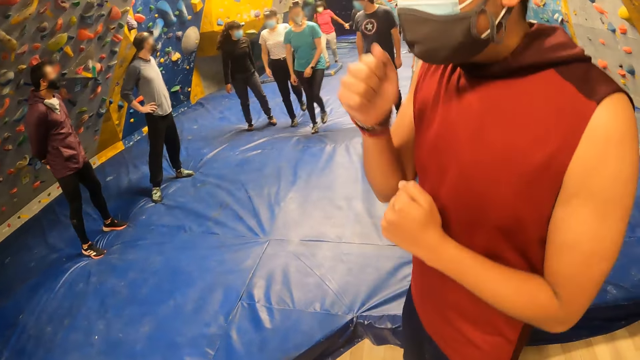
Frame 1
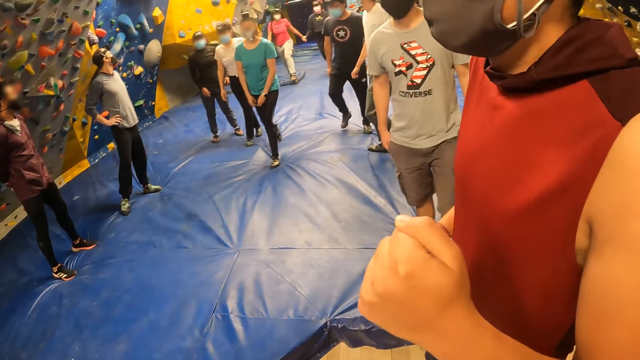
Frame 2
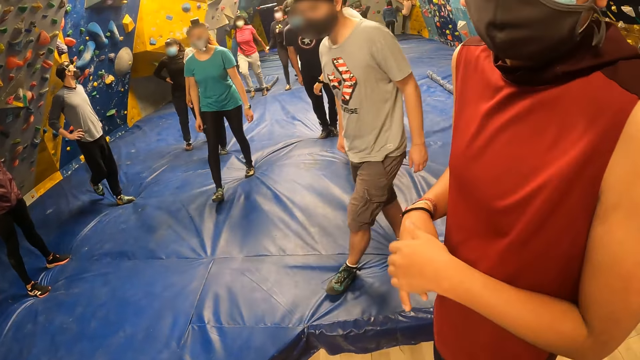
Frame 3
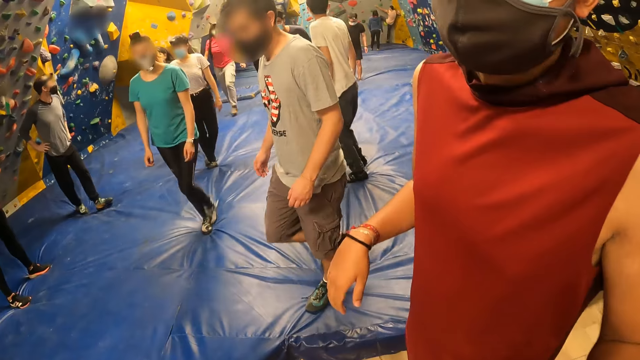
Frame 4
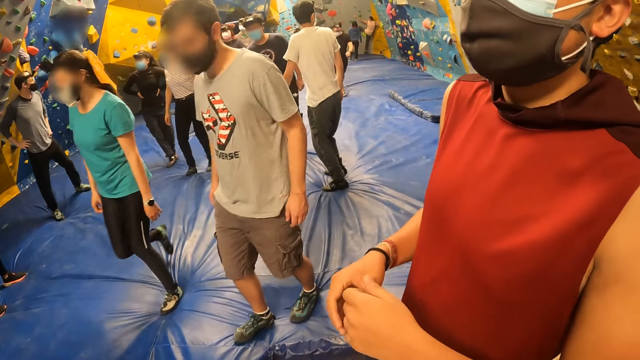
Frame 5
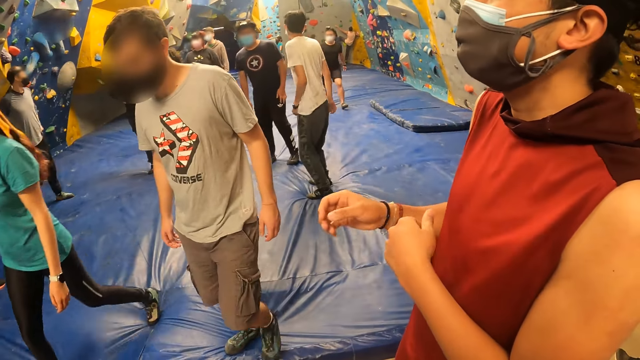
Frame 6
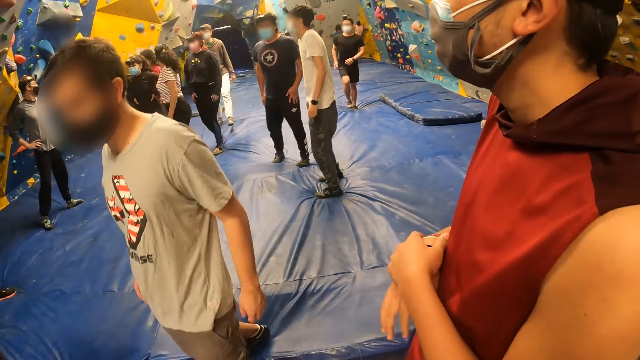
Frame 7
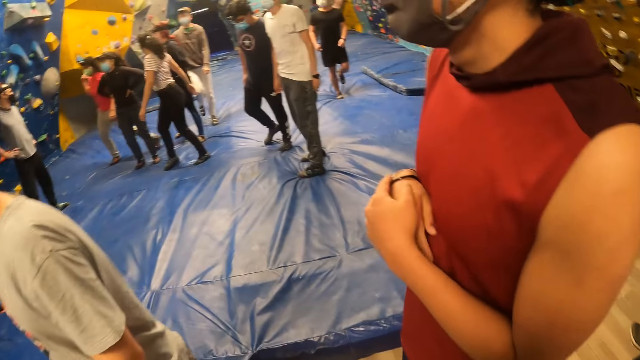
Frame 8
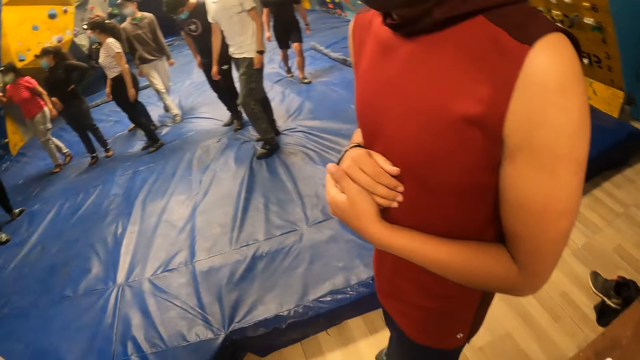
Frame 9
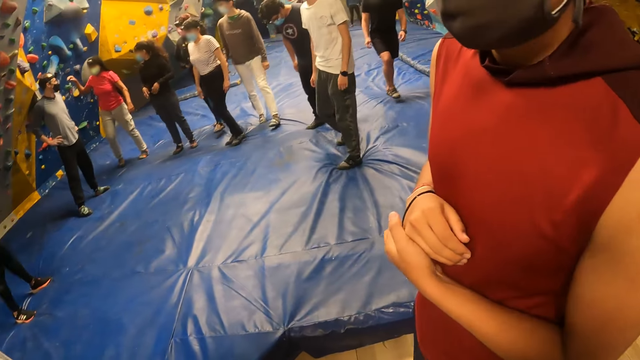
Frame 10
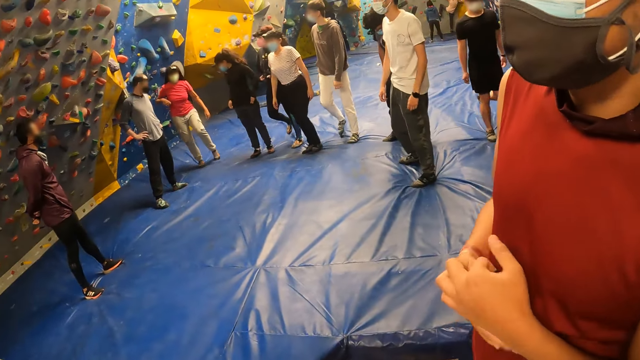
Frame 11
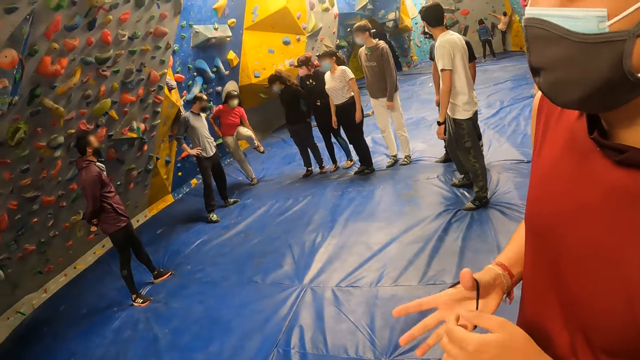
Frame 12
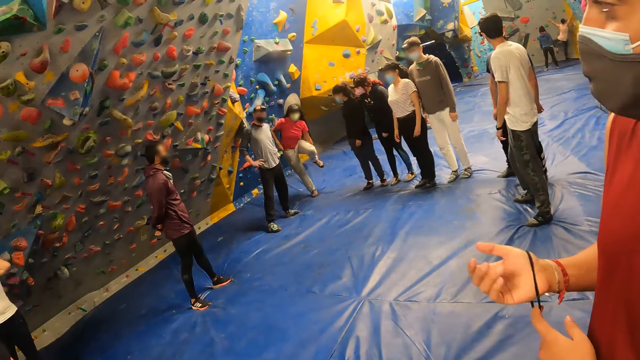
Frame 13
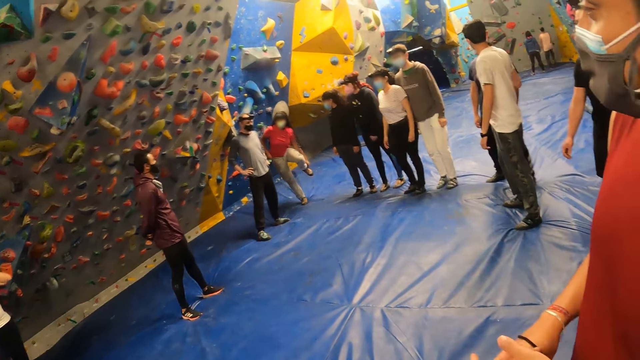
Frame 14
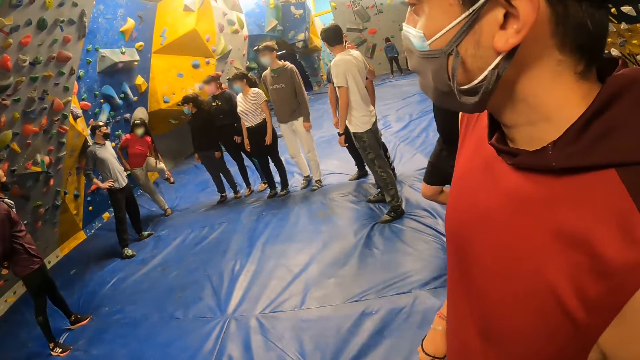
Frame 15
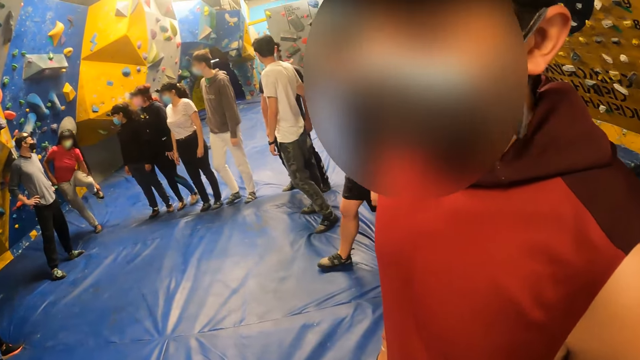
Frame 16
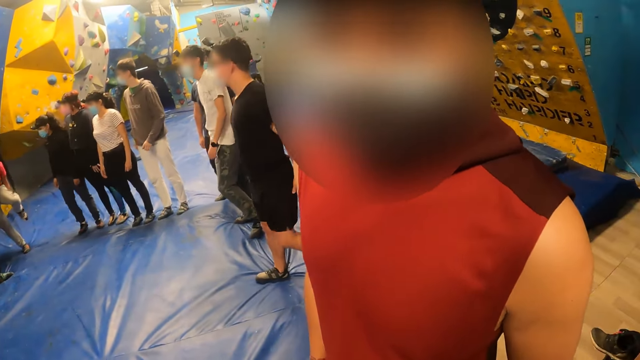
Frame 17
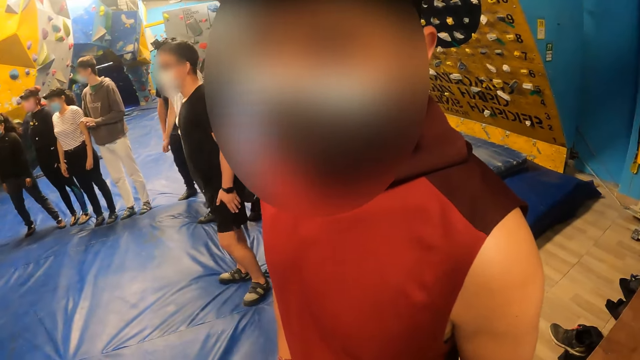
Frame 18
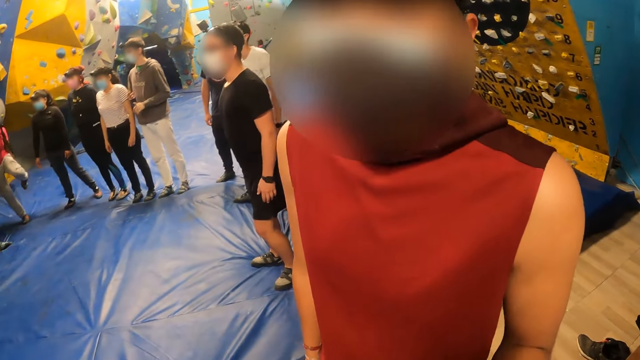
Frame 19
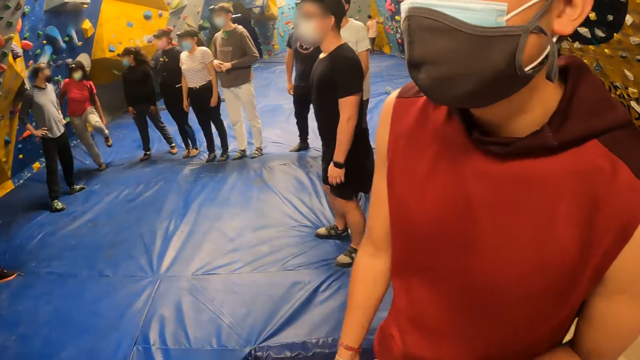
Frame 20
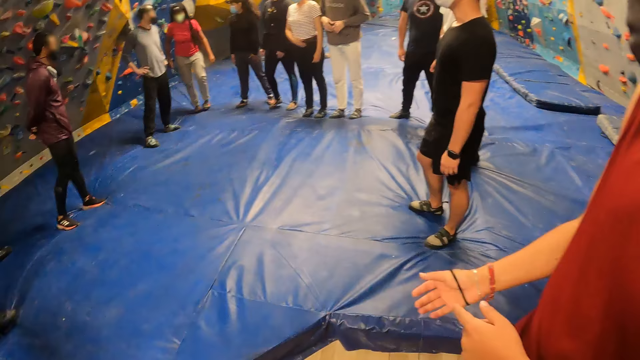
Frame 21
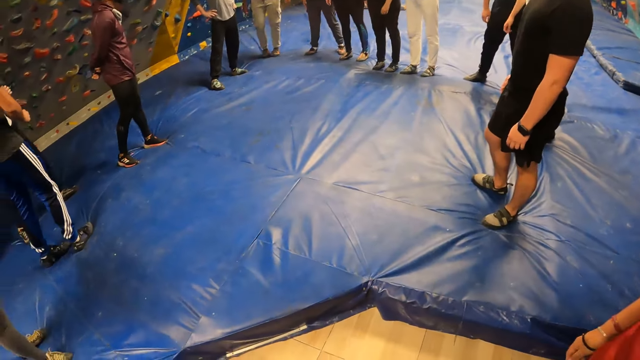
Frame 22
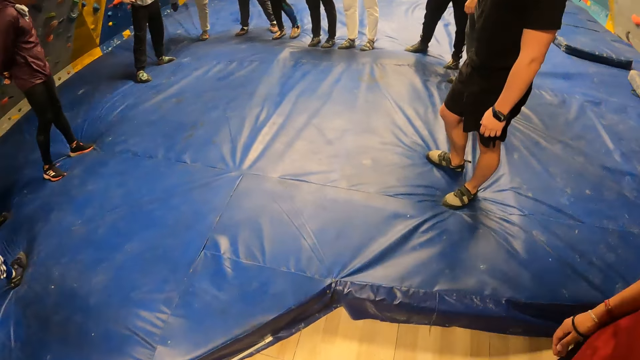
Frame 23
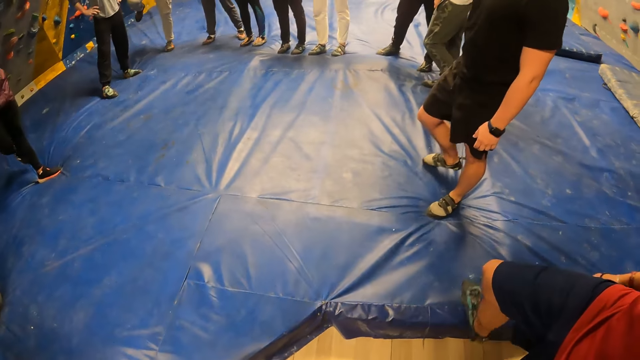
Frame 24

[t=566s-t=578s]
The camera wearer turns towards a group of people. A man touches a bracelet on his right hand with his left hand.

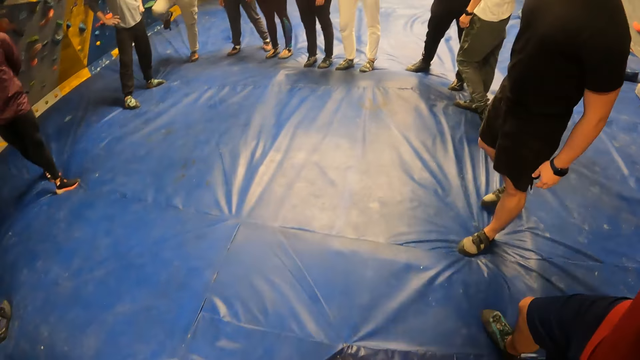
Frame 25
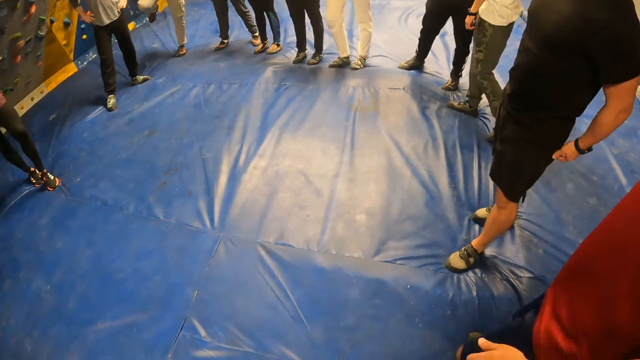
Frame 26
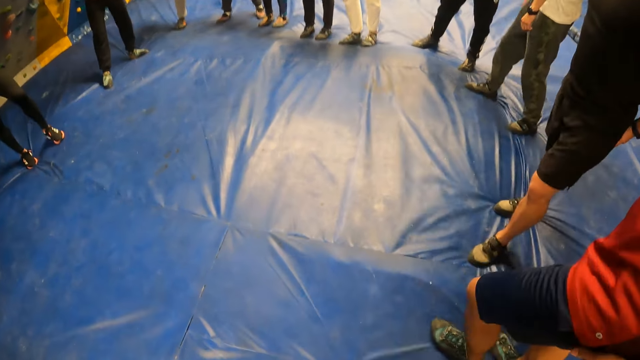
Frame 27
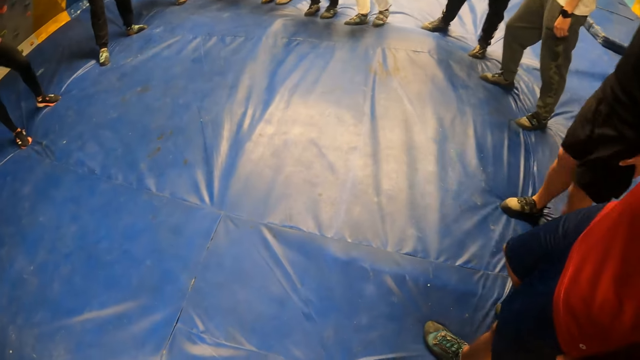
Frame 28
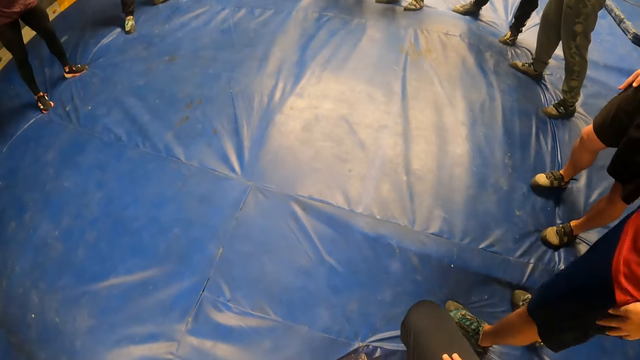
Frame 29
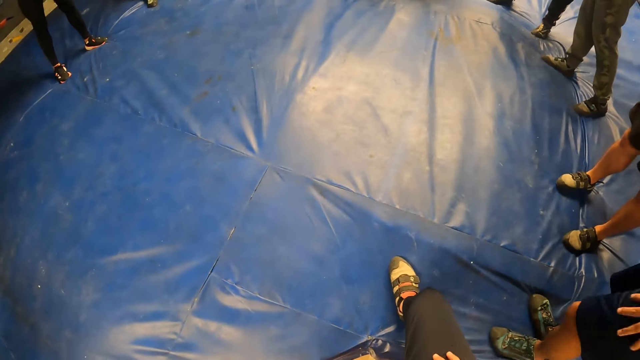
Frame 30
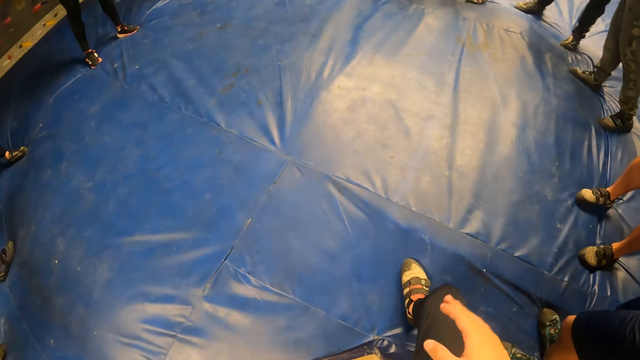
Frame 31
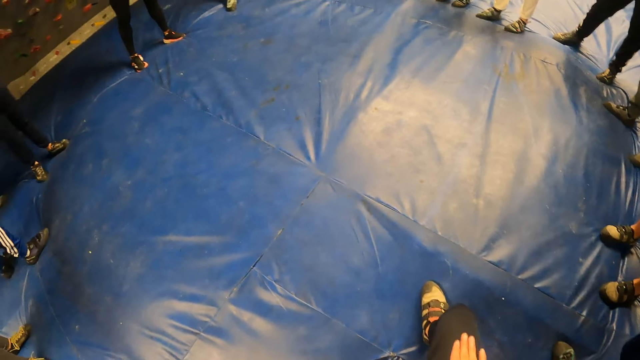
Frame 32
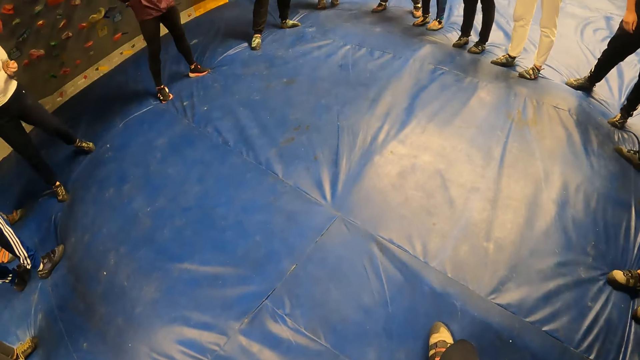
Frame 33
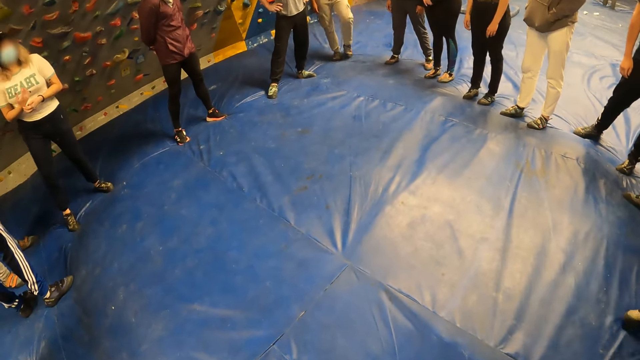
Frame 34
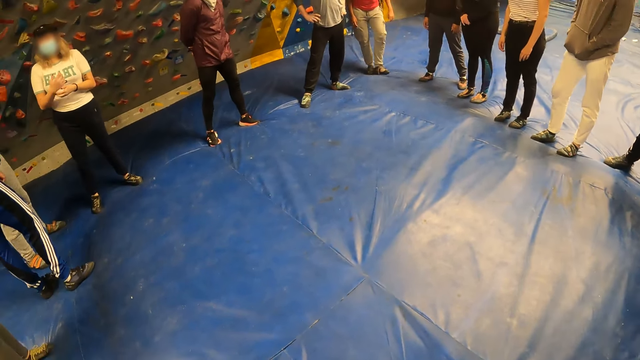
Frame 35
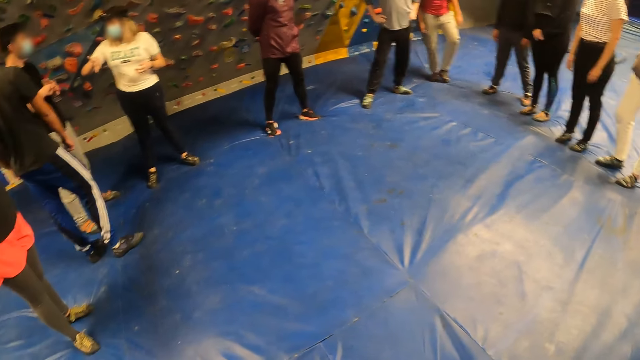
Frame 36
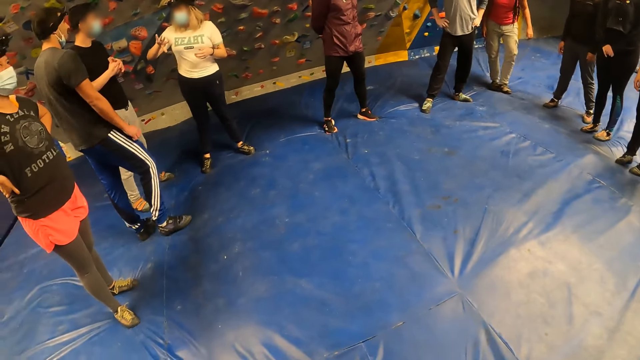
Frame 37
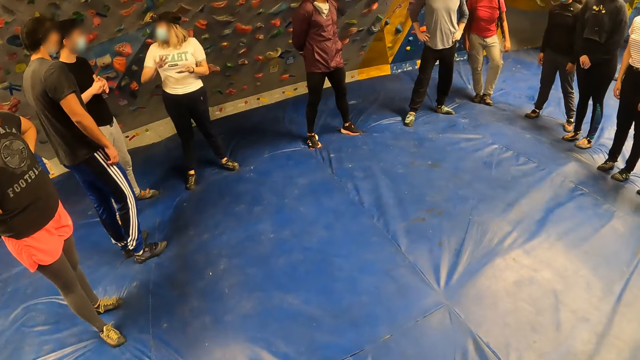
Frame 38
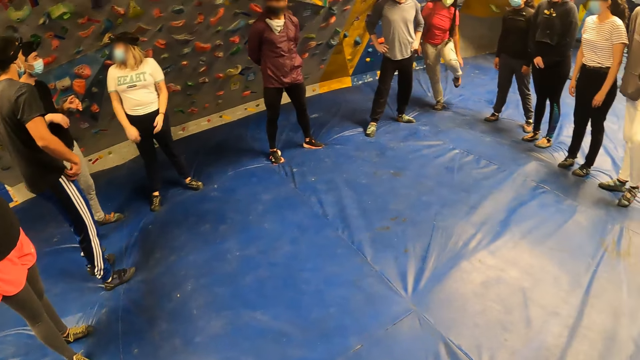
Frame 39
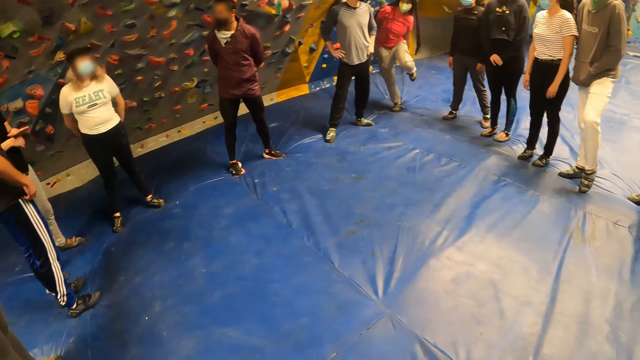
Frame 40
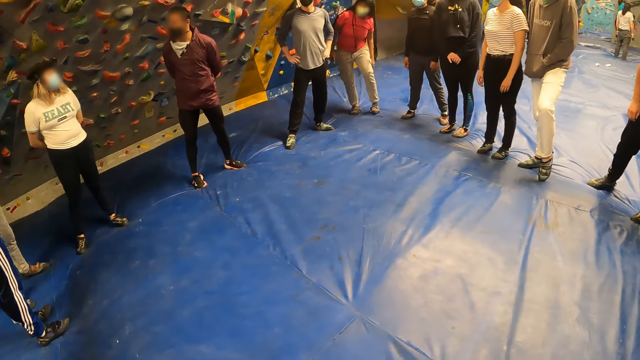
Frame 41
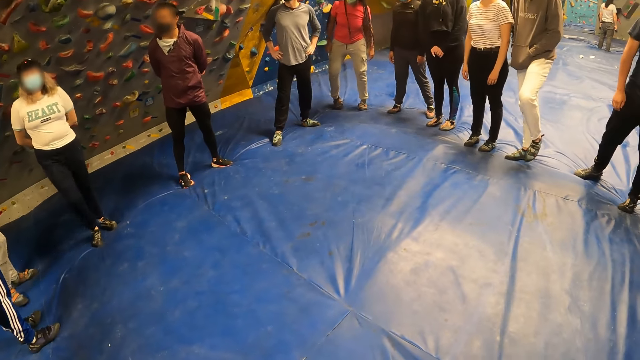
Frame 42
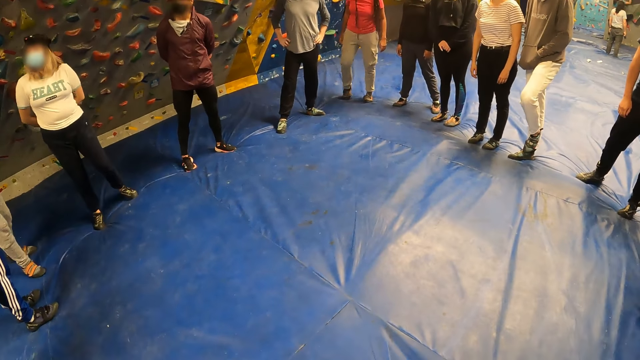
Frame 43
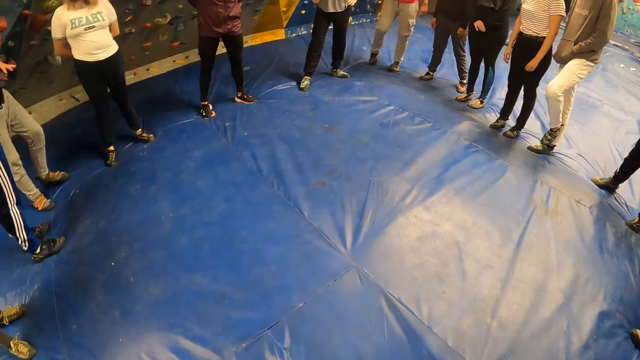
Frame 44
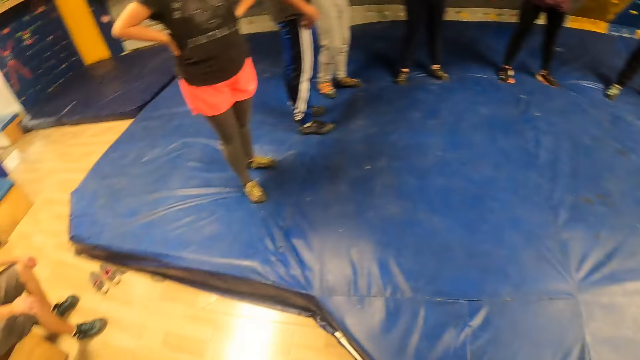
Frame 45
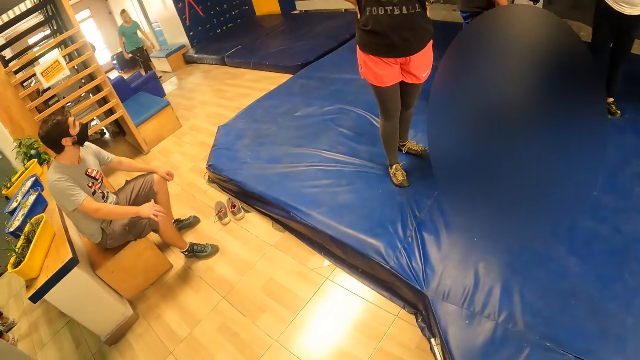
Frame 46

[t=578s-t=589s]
The camera wearer moves their leg forward. They tap their right lap with their right hand. They look around.
